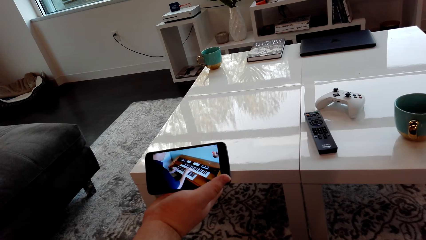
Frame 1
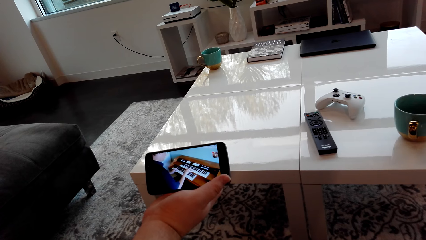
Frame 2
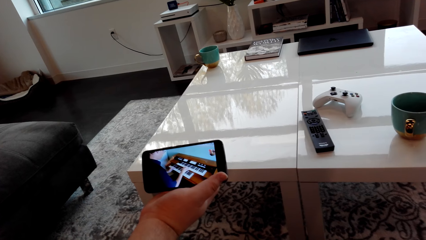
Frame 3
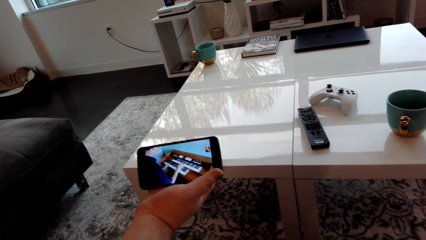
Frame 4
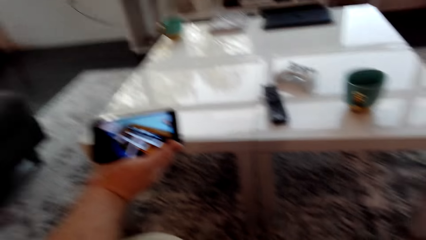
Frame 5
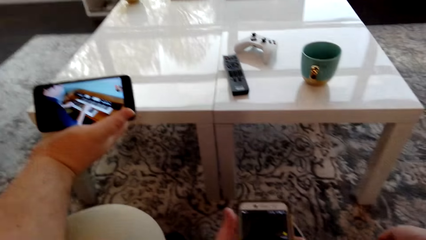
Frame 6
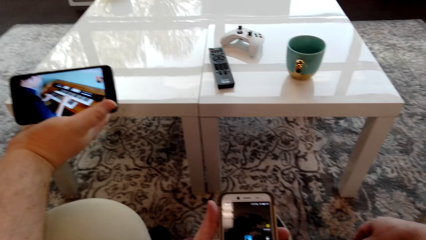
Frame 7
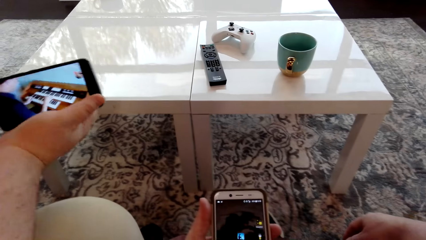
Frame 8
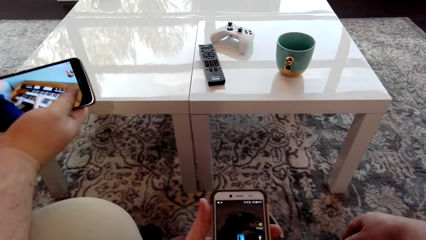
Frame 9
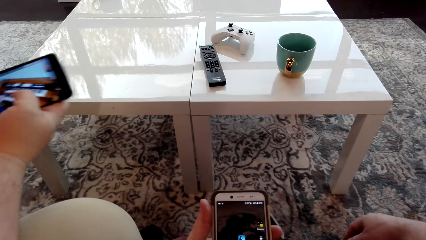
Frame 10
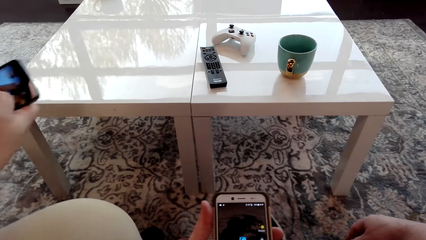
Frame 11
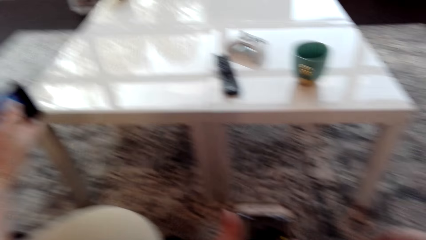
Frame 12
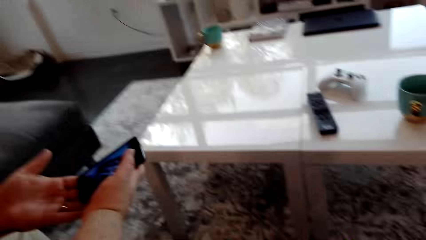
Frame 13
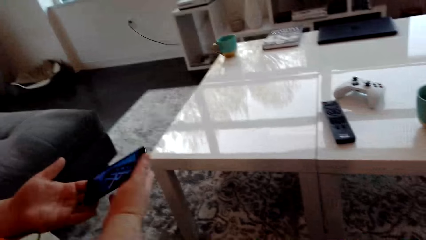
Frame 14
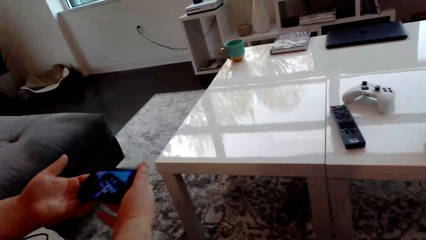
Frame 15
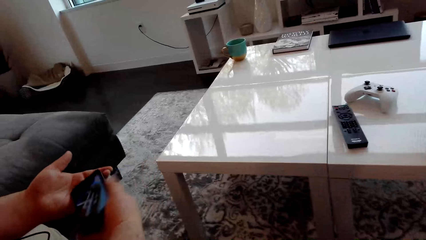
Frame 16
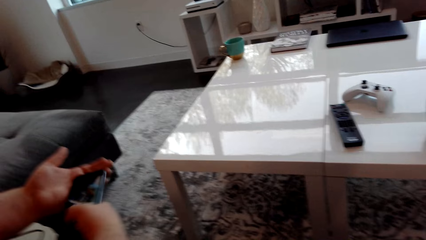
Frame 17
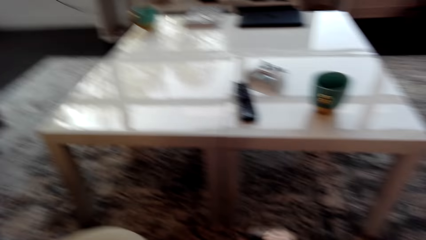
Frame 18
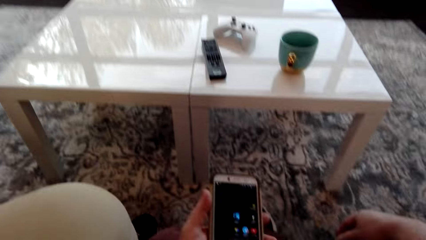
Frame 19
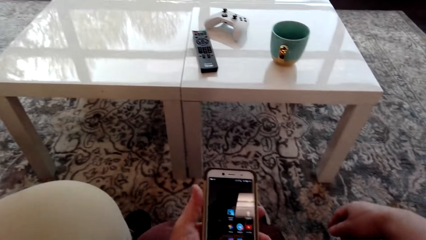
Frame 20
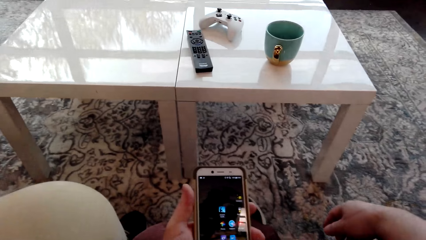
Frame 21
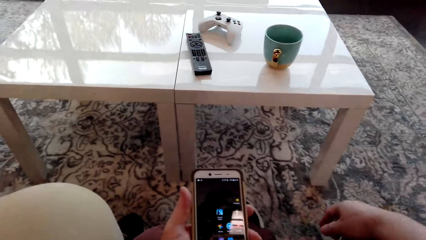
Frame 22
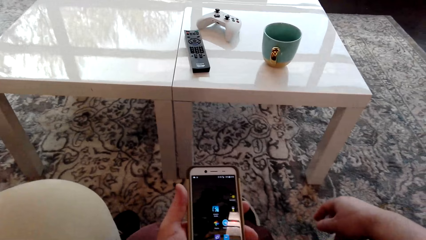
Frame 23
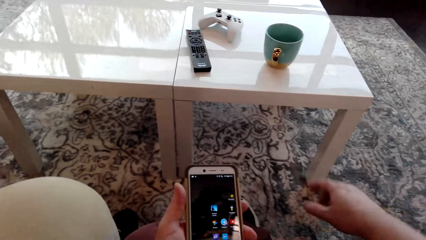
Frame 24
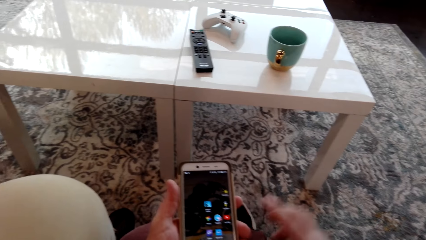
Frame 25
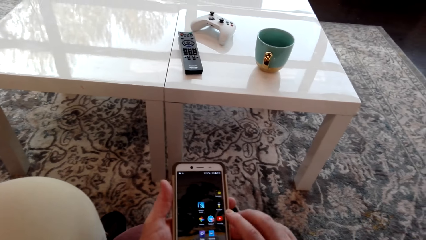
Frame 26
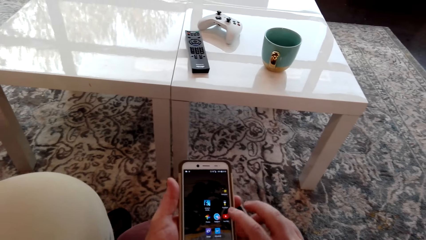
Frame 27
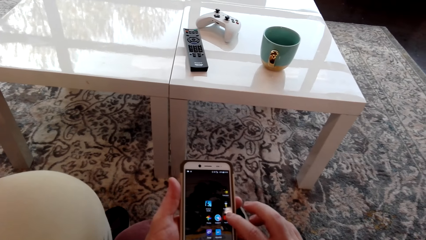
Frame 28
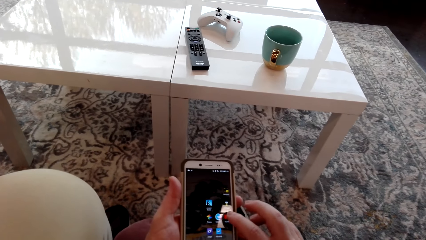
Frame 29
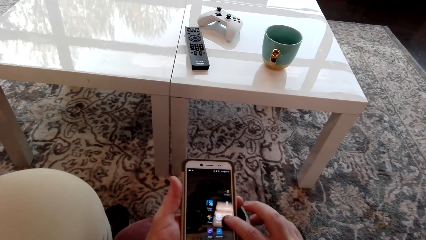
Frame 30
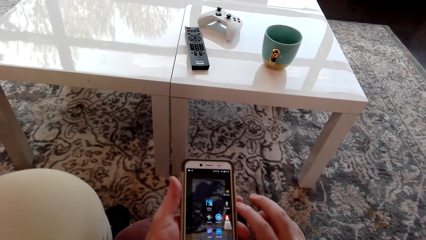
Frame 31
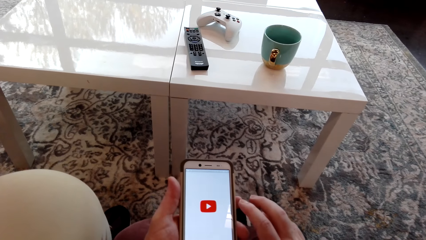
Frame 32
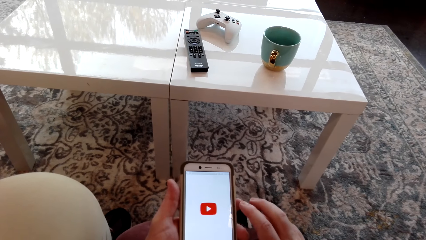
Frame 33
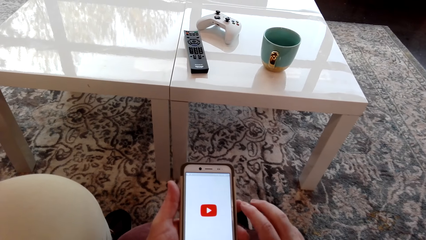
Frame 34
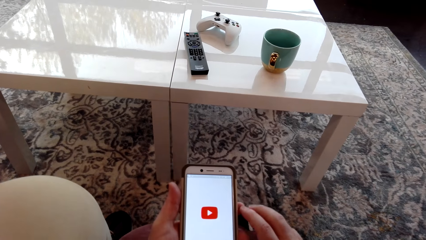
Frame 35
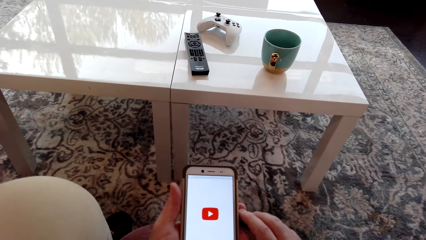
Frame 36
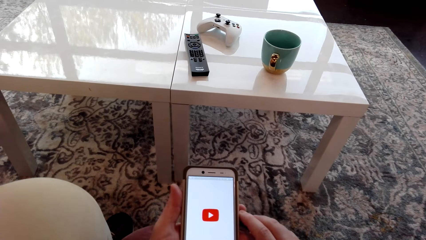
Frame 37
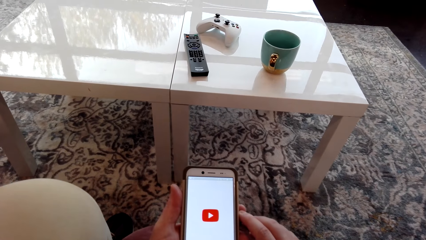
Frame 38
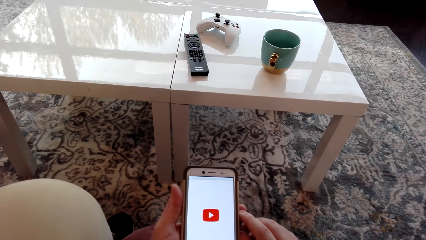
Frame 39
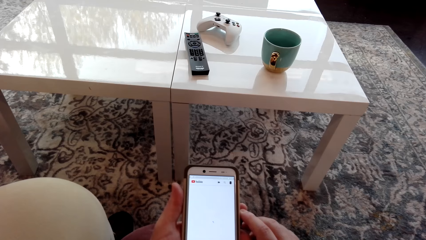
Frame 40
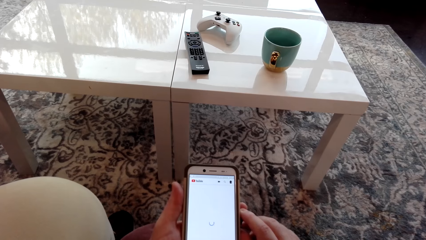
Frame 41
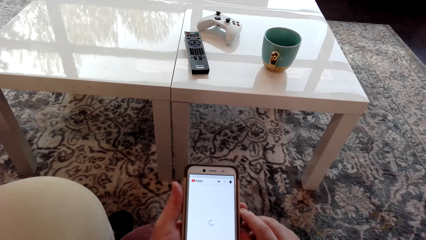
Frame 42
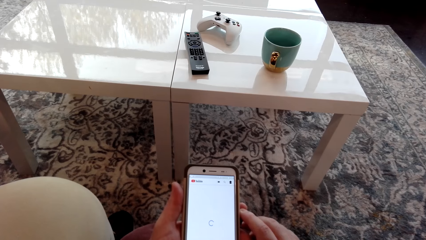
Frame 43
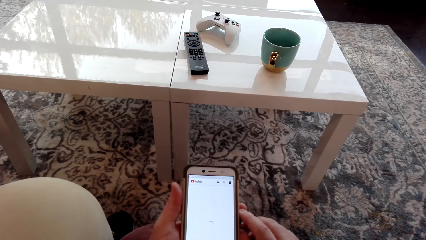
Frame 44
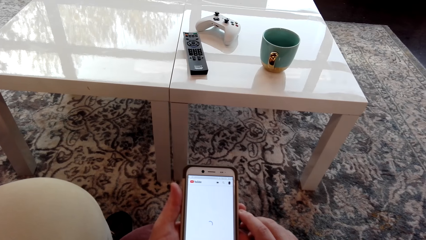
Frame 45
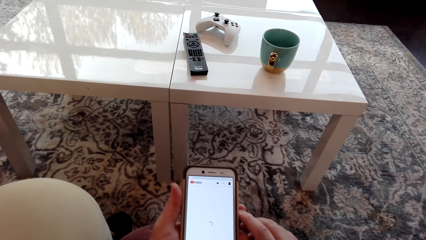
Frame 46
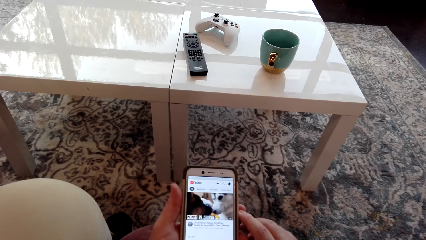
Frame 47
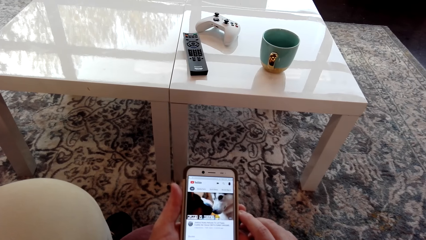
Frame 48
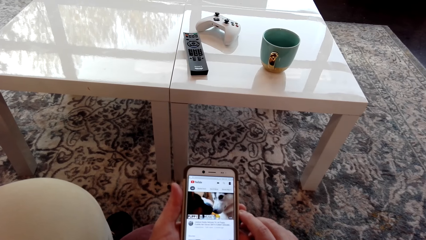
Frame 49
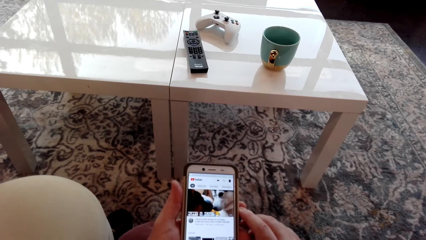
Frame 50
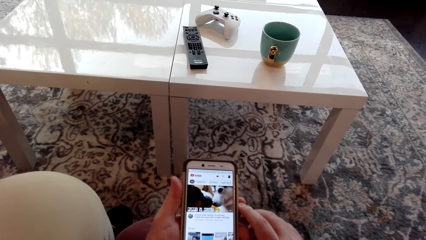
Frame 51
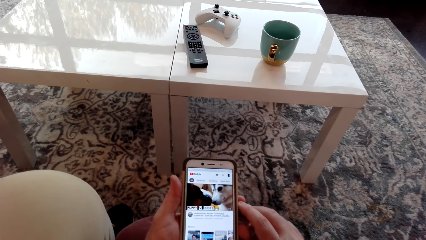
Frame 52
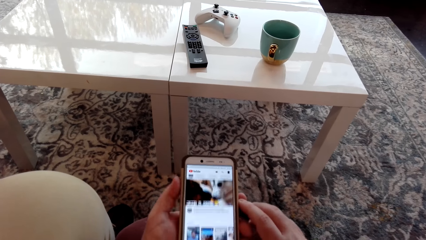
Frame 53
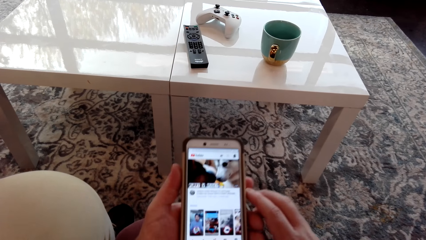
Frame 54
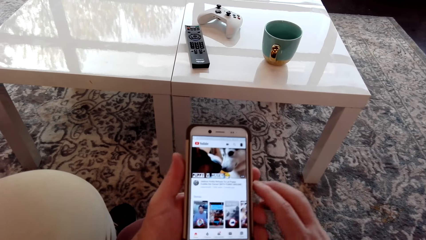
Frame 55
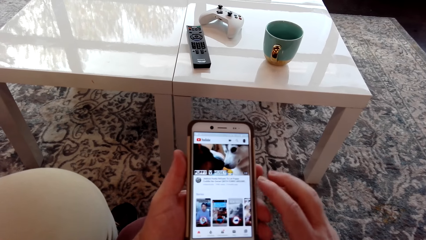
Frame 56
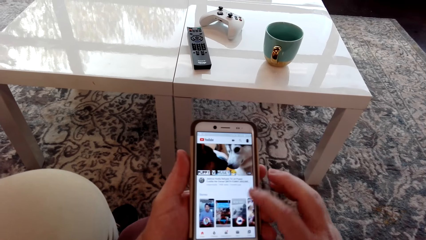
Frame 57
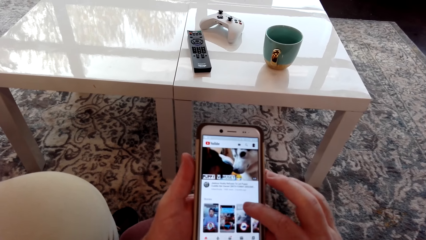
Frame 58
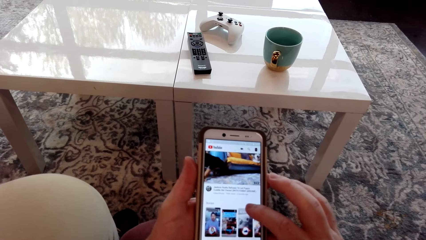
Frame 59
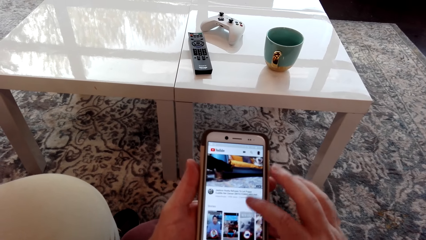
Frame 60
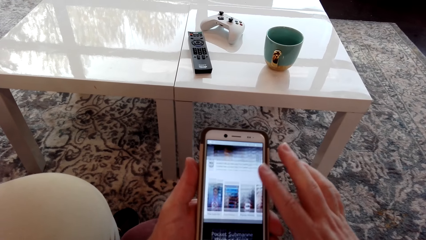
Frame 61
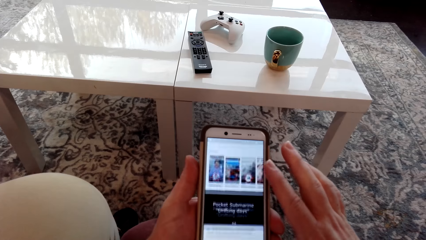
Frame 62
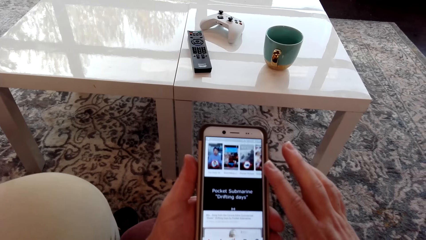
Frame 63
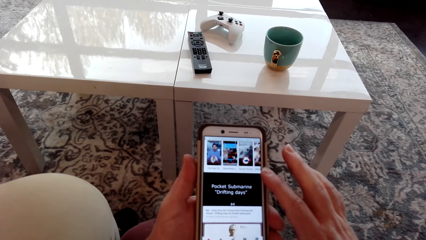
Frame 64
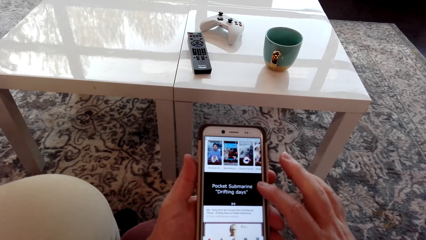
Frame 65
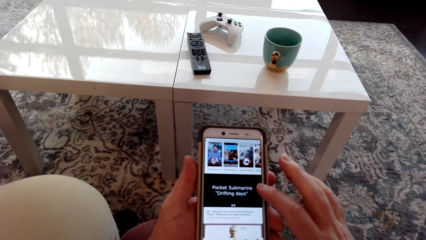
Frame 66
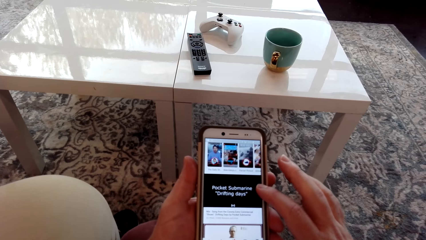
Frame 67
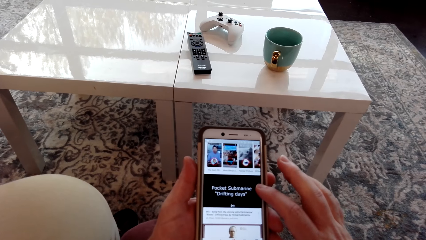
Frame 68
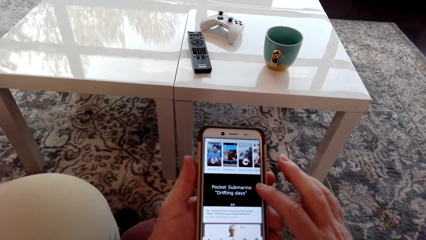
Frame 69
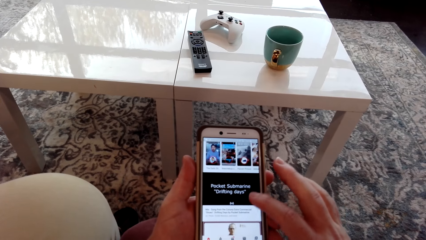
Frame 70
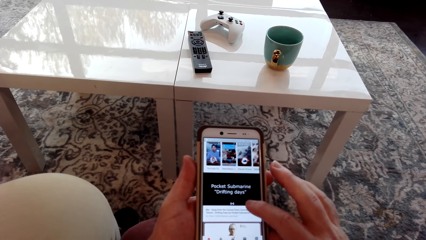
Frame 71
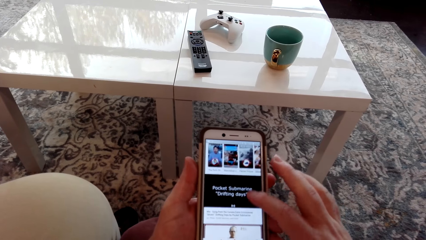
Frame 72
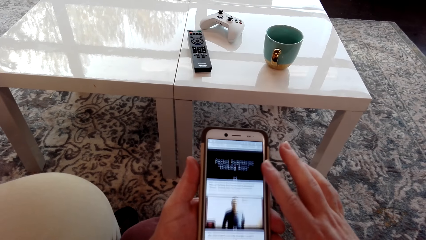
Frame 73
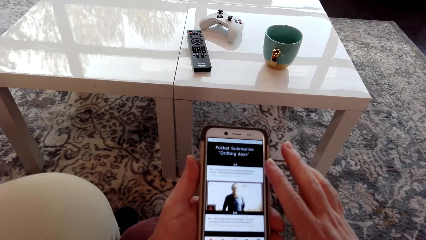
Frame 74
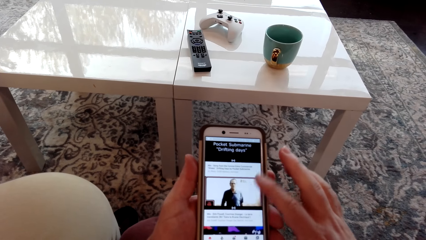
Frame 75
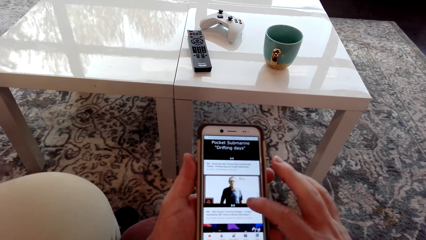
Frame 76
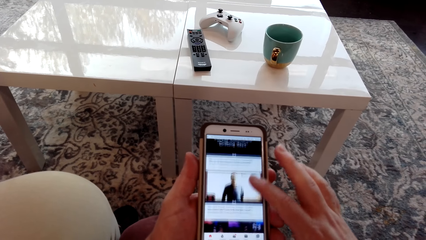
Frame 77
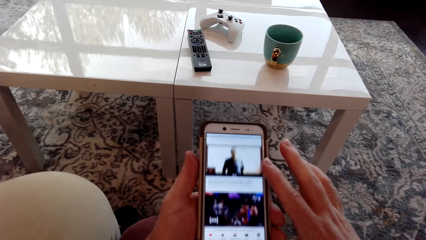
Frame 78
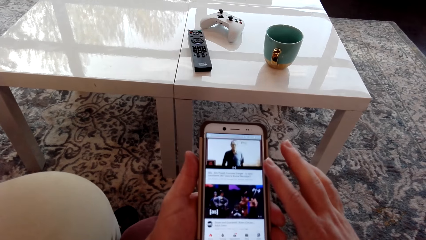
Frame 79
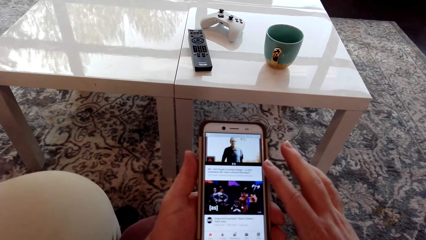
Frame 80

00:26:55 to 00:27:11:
The camera wearer looks at the cellphone. A man scrolls on the phone. The man moves the cellphone, holds the cellphone with his left hand, and turns the cellphone. The camera wearer tilts the phone. They look at the cellphone. They operate the cellphone. They lift the cellphone.
